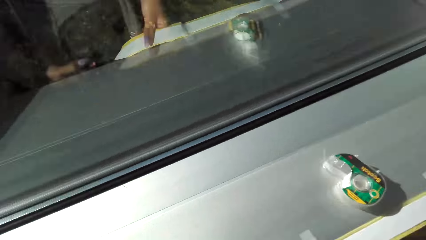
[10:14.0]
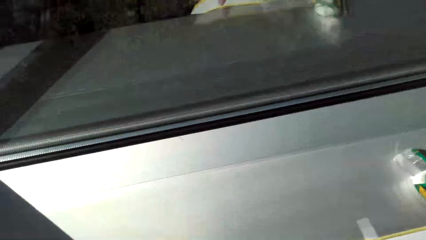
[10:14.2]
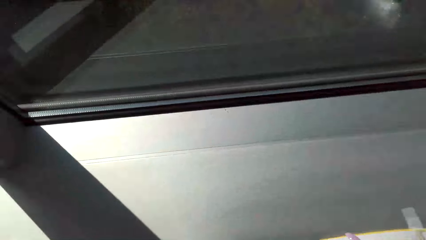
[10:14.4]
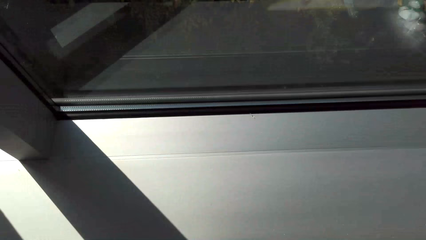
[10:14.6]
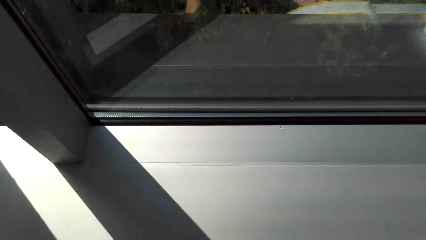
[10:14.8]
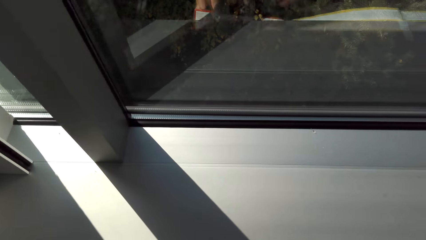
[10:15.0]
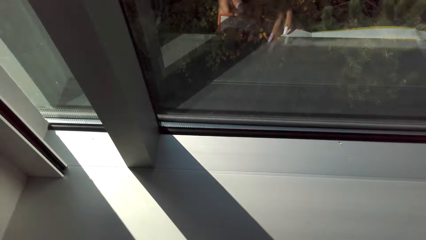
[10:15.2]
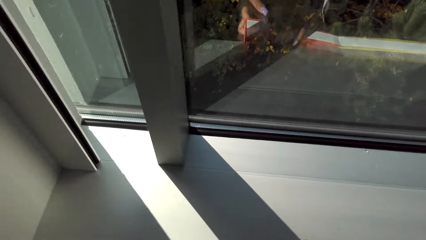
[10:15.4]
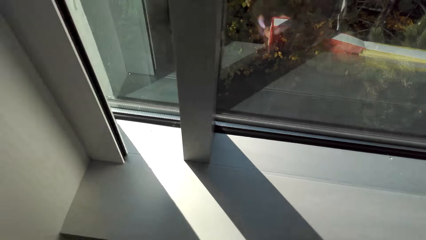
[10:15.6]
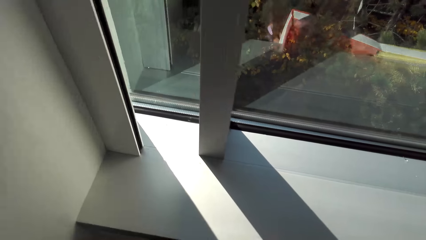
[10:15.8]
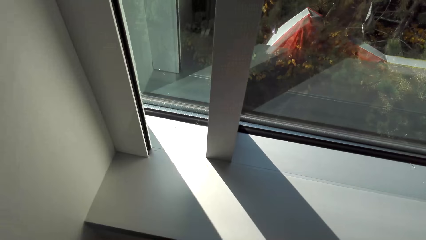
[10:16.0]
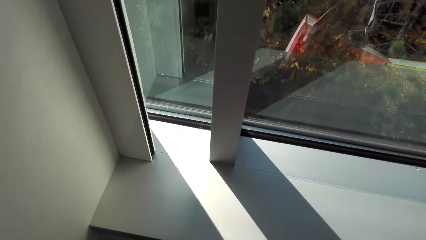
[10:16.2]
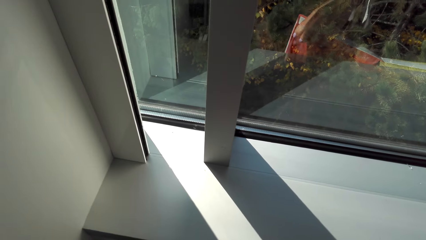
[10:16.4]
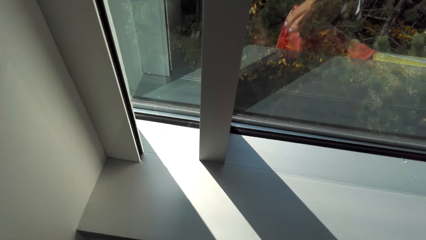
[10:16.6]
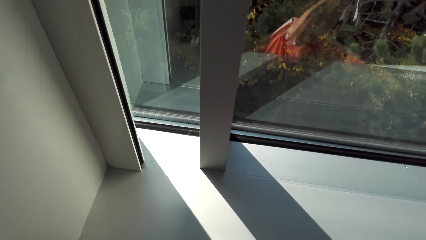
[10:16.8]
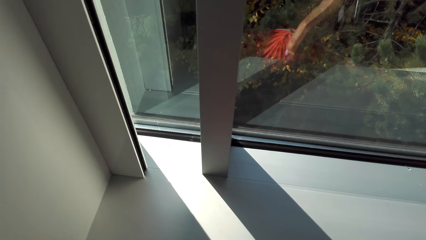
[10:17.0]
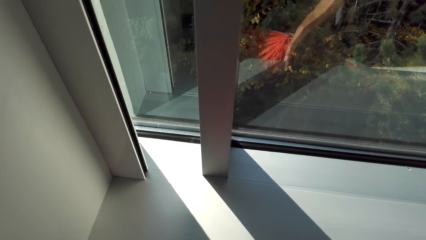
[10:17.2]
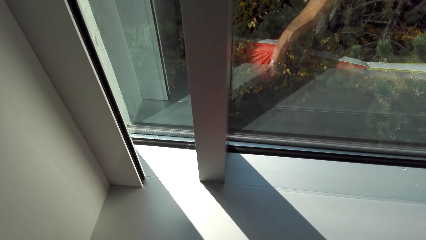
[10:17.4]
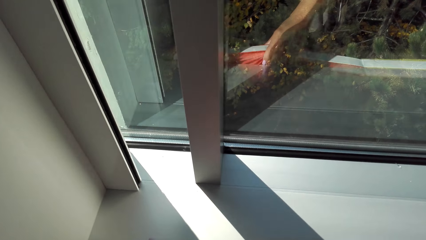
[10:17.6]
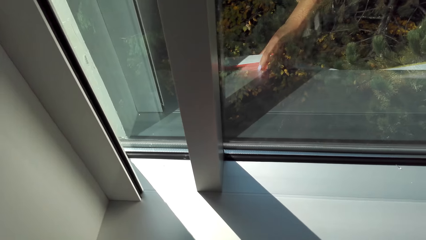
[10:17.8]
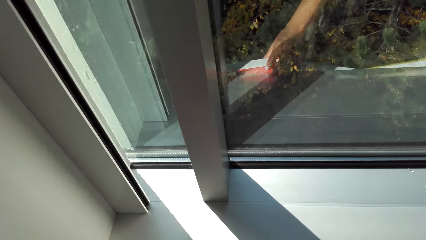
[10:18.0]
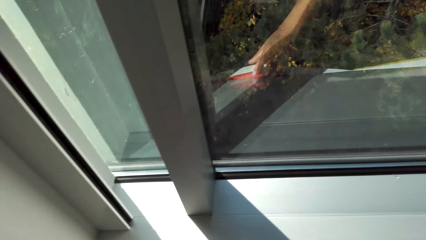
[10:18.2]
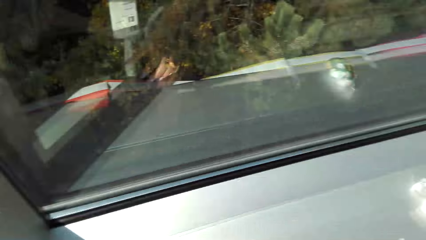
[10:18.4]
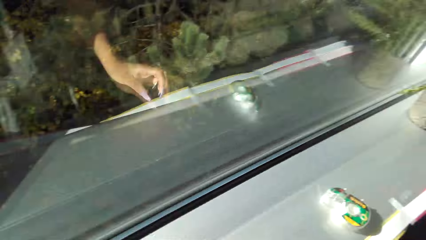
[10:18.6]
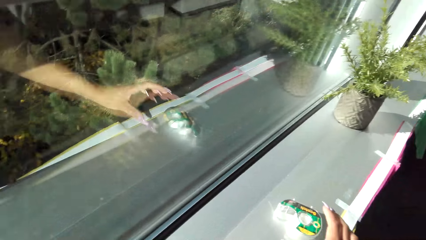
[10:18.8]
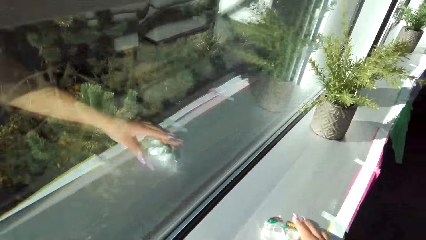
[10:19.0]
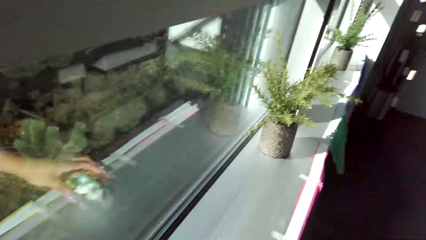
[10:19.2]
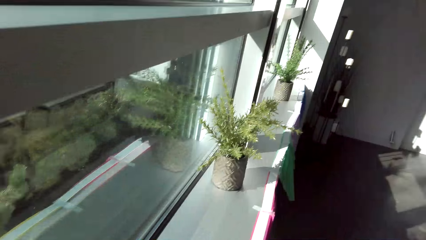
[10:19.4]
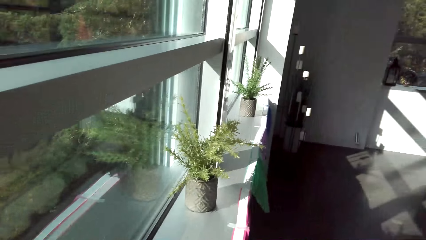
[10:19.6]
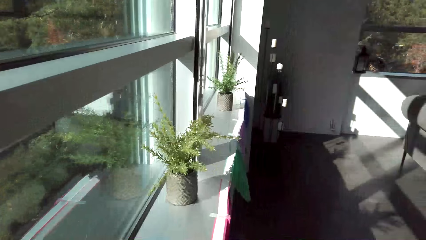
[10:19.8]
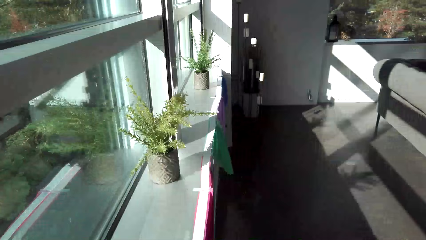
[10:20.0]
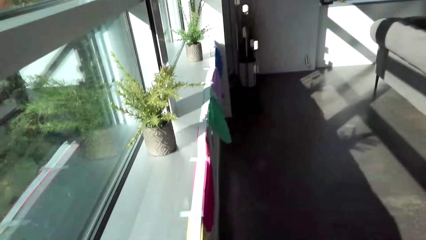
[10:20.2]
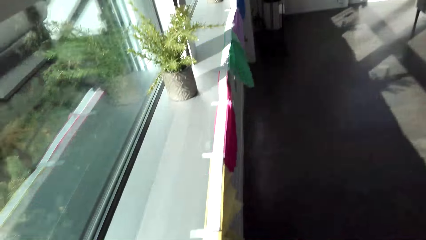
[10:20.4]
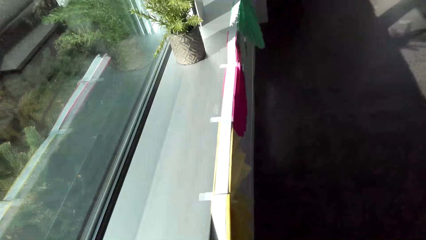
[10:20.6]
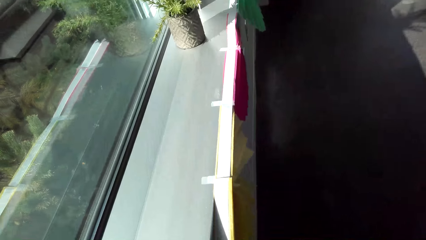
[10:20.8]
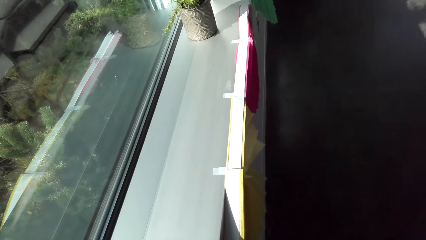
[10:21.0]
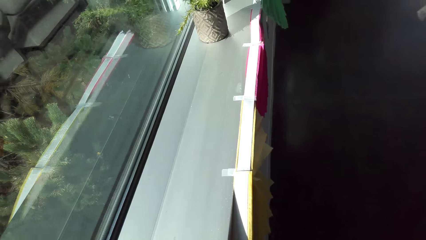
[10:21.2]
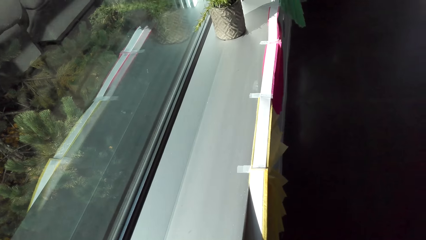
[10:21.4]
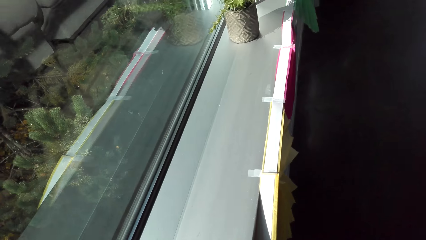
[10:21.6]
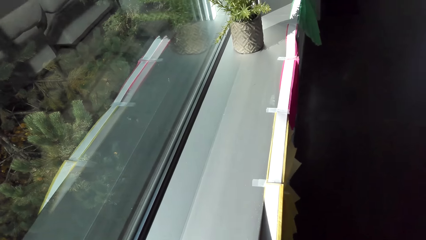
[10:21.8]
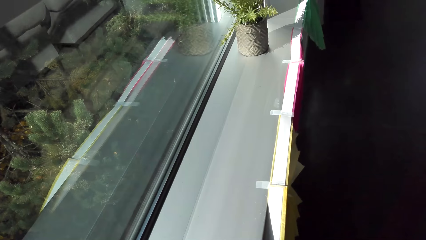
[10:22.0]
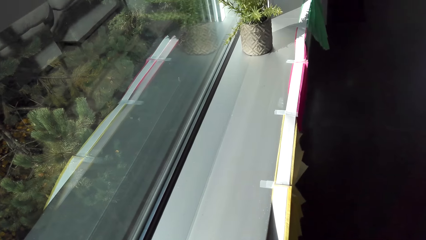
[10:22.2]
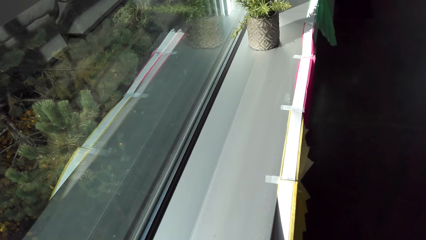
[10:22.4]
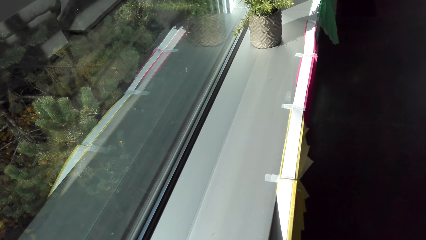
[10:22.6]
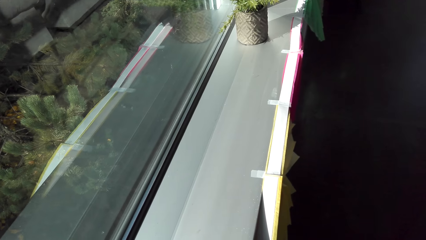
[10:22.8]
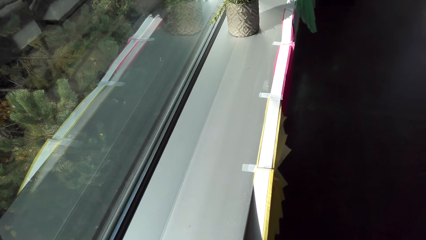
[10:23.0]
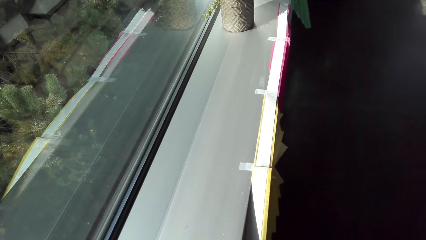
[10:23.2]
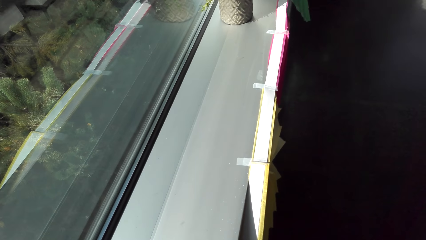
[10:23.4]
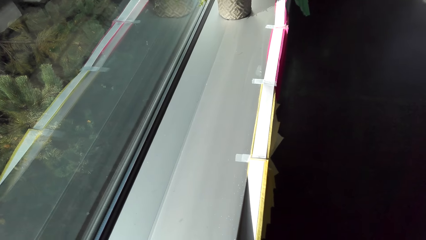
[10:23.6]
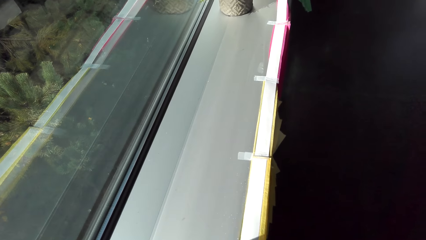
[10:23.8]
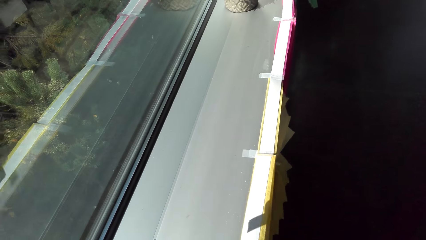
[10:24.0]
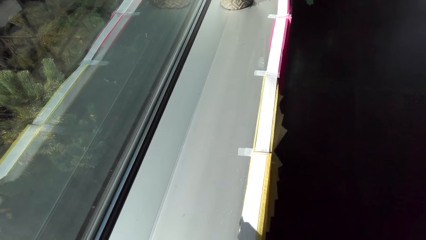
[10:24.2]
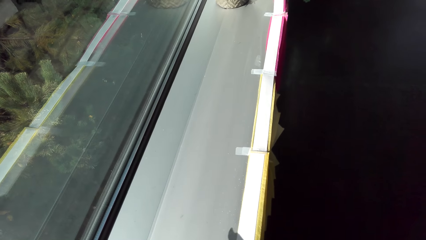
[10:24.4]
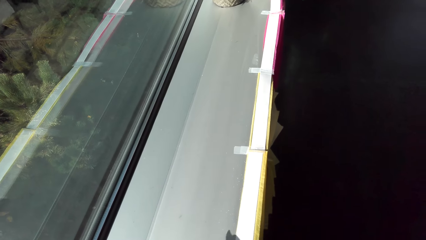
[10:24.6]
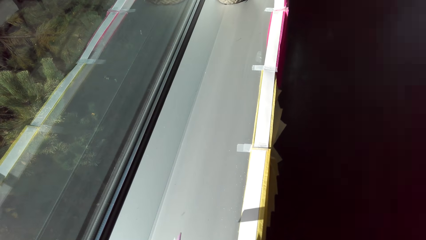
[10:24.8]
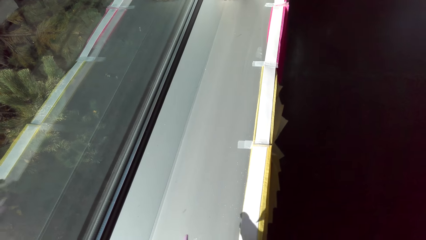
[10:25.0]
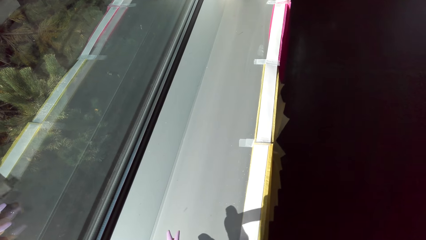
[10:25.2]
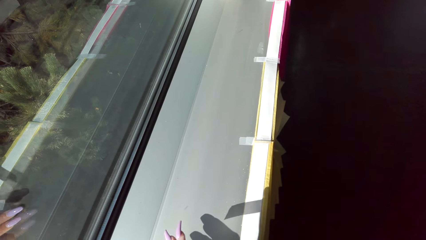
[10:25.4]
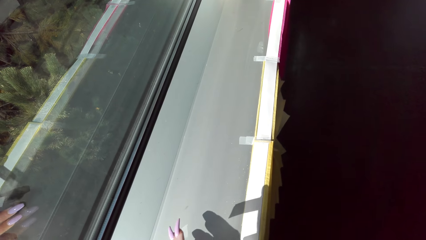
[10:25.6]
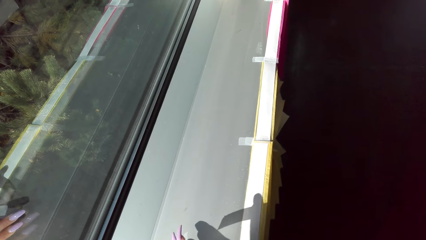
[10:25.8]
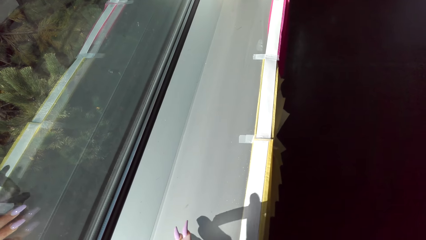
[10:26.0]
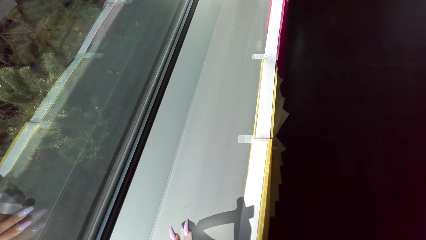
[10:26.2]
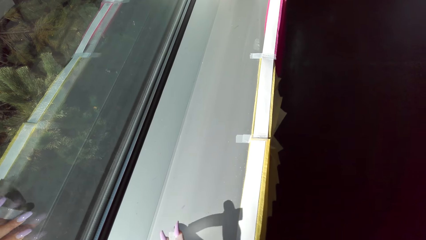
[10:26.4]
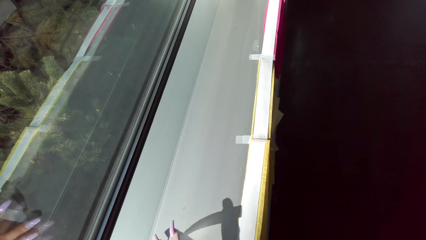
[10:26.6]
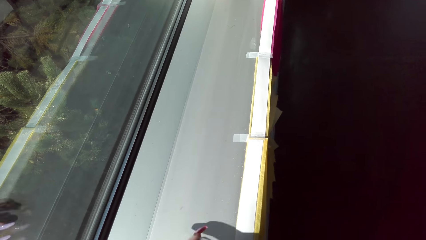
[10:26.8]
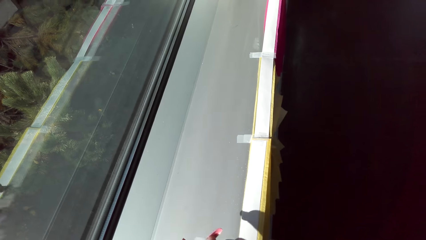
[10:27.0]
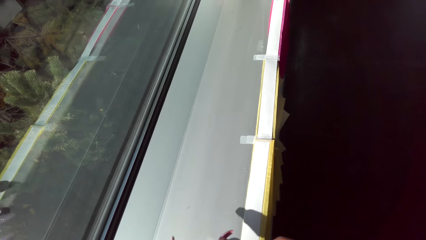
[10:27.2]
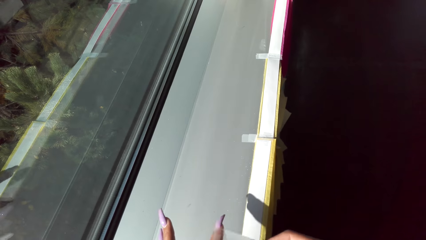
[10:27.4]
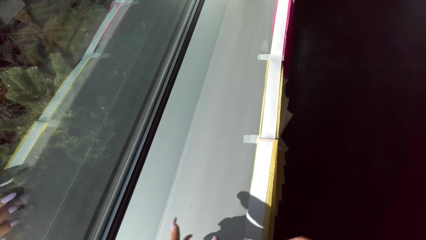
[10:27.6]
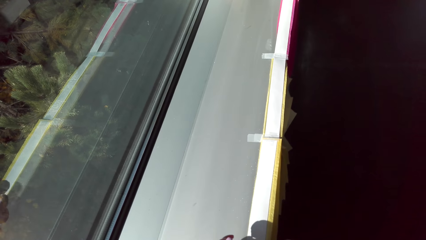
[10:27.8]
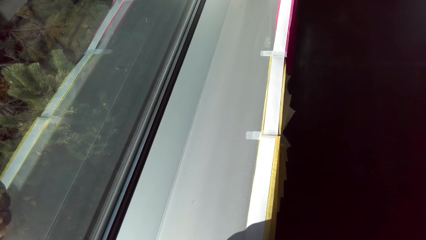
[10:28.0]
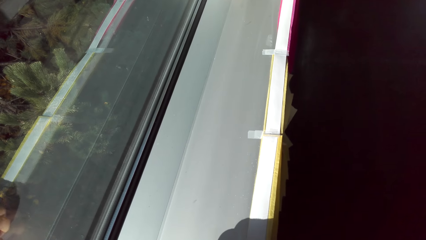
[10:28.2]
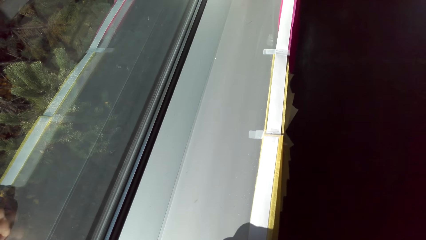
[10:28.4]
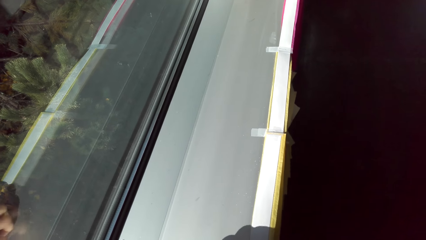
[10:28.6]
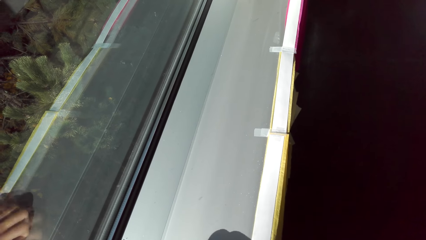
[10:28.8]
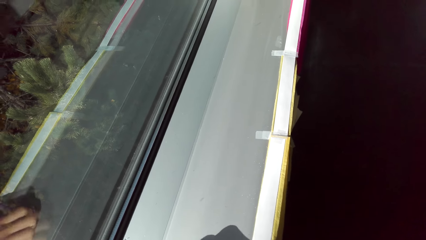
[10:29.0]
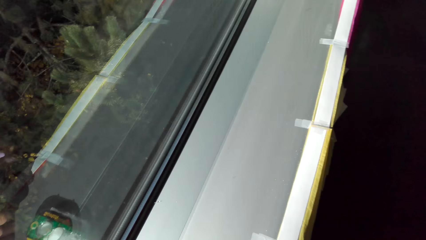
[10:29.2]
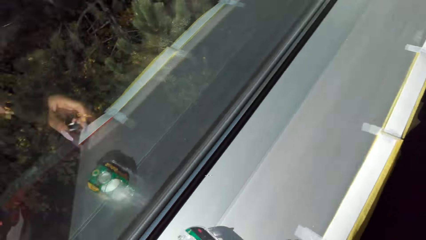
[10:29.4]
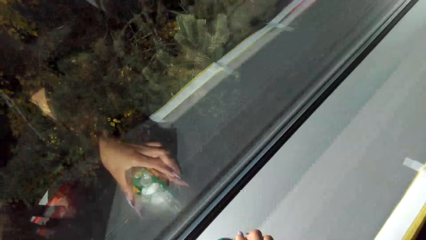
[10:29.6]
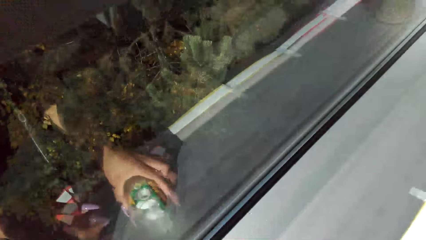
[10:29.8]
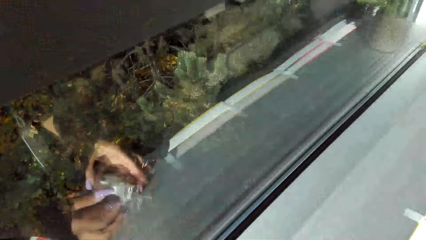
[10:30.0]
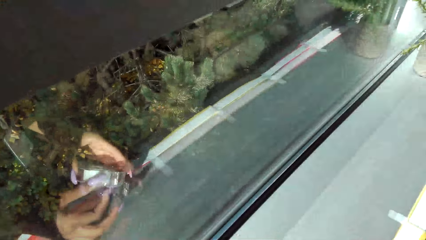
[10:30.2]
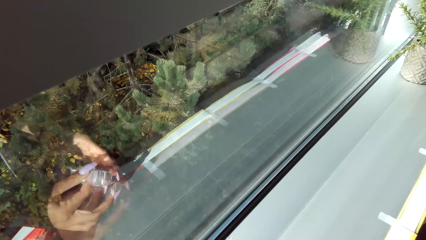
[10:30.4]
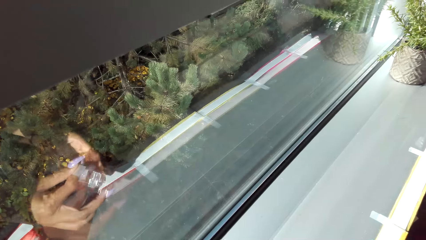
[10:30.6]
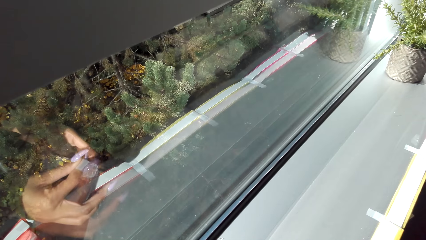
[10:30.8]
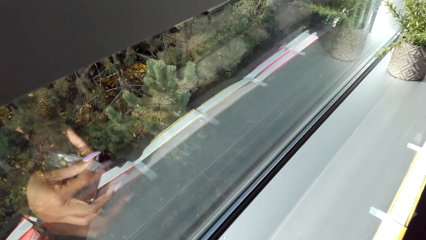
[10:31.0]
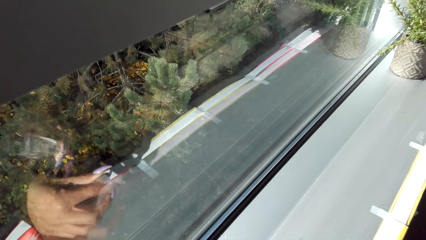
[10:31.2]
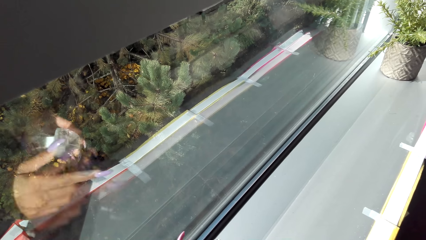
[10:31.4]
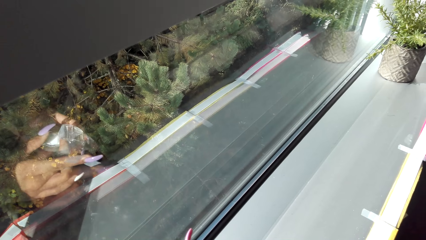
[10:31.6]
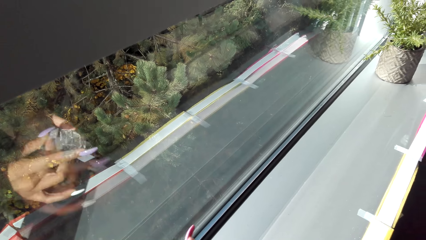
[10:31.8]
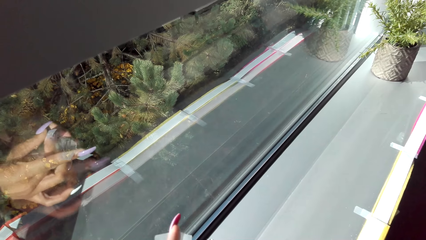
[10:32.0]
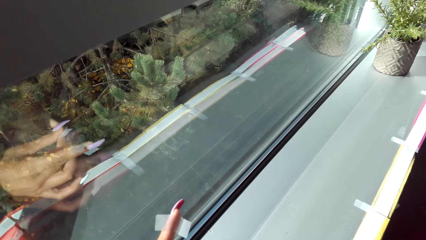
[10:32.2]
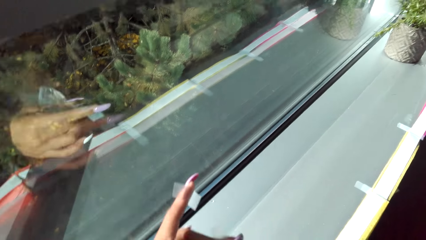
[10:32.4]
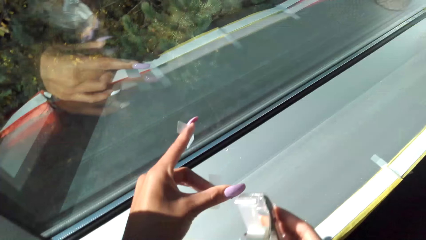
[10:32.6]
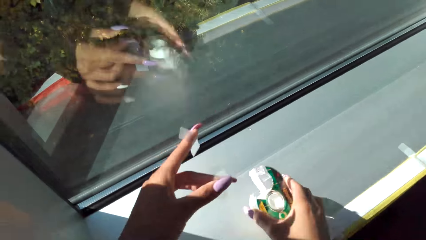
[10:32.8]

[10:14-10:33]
The camera wearer straightens the fabric. They move the decoration and fix the decoration on the window. They pick up the sellotape, cut the sellotape, and put the sellotape on the table. They straighten the fabric. They stitch the paper on the table with the sellotape. They pick up the decoration, pick up the sellotape, and cut the sellotape.
